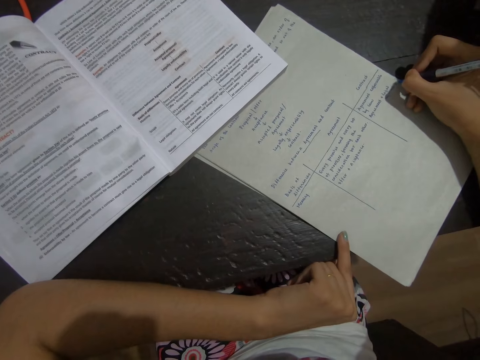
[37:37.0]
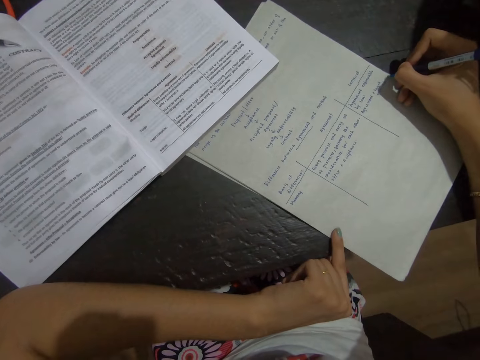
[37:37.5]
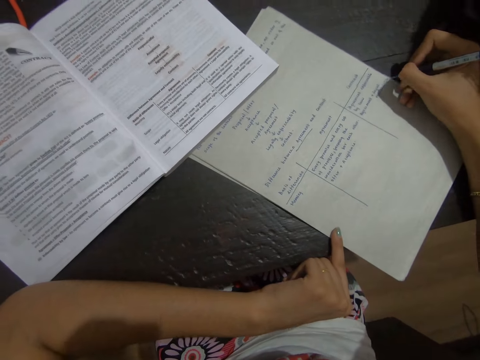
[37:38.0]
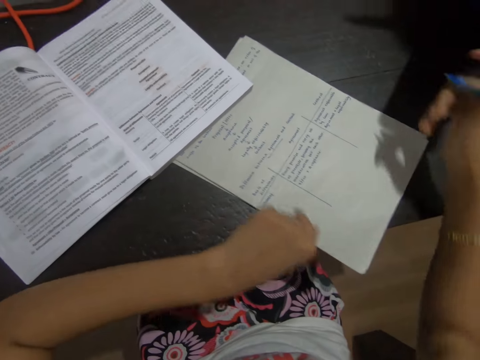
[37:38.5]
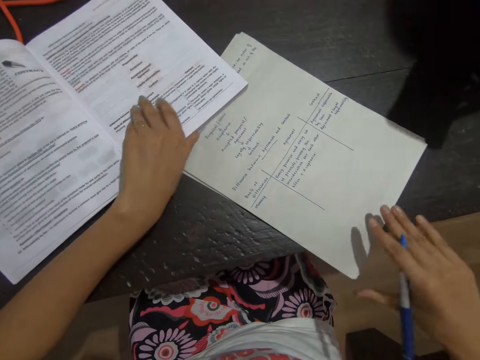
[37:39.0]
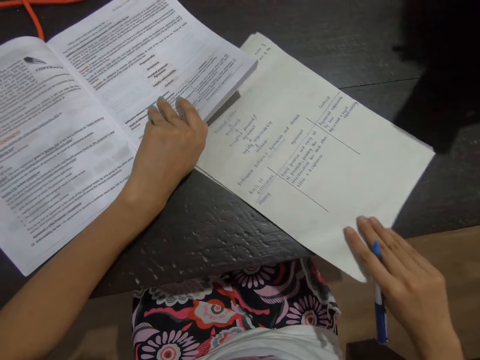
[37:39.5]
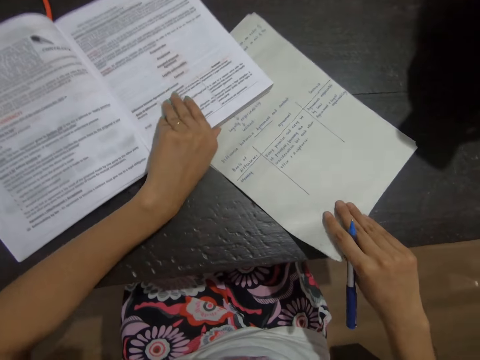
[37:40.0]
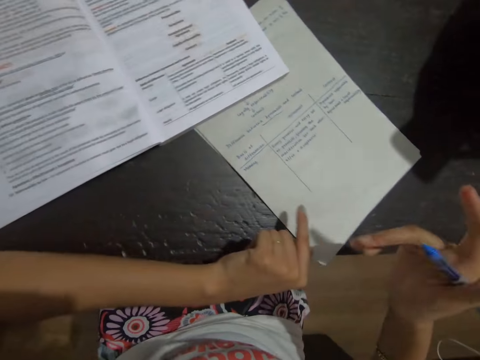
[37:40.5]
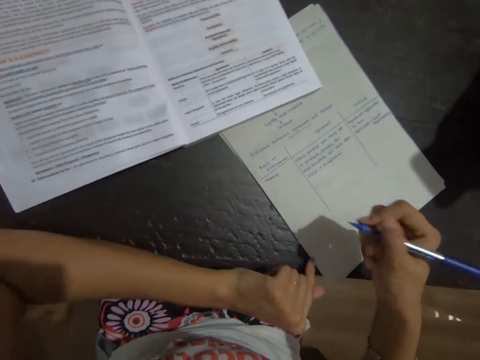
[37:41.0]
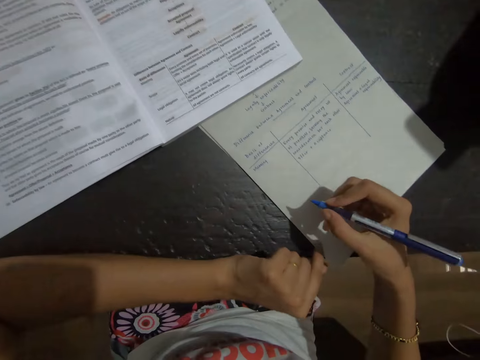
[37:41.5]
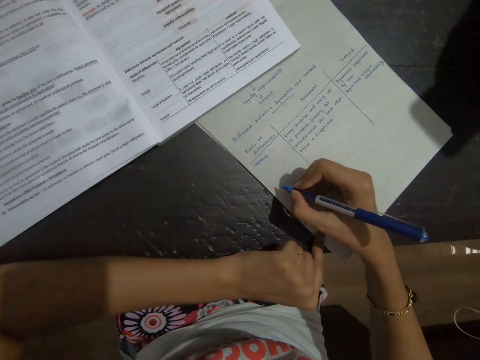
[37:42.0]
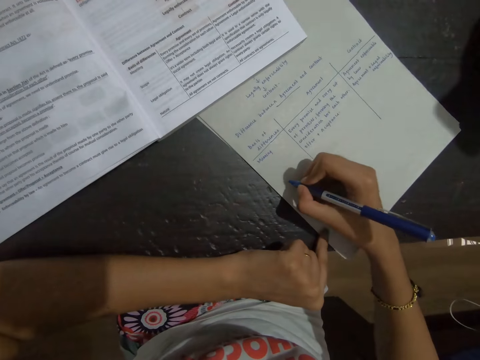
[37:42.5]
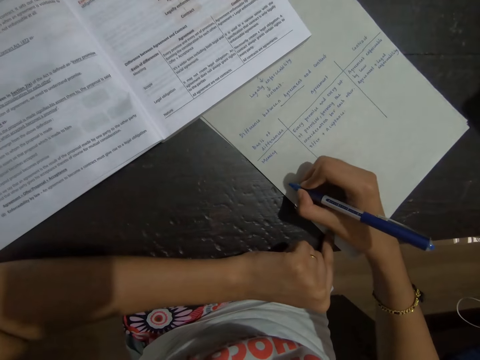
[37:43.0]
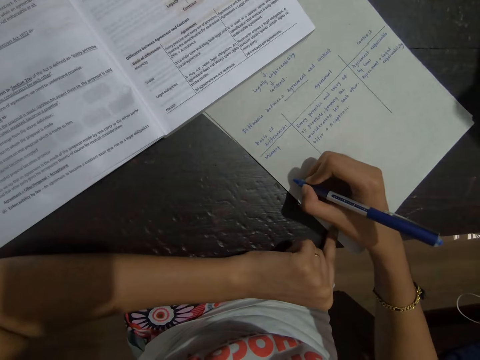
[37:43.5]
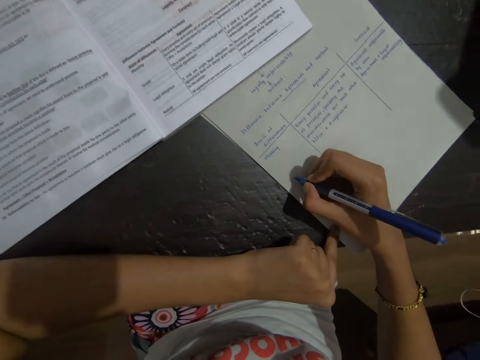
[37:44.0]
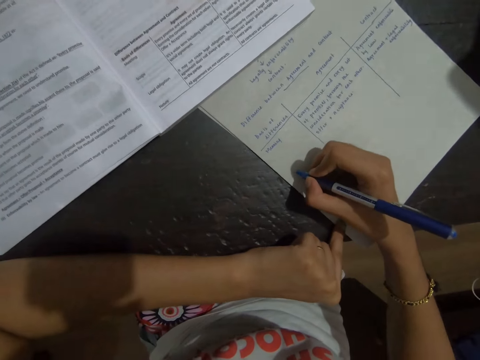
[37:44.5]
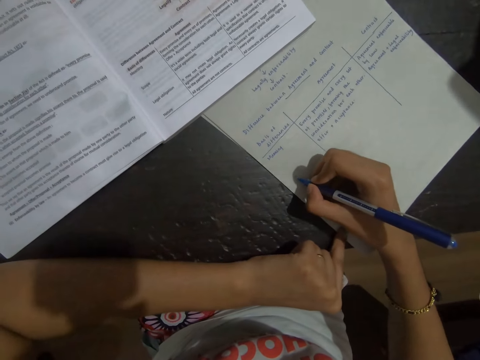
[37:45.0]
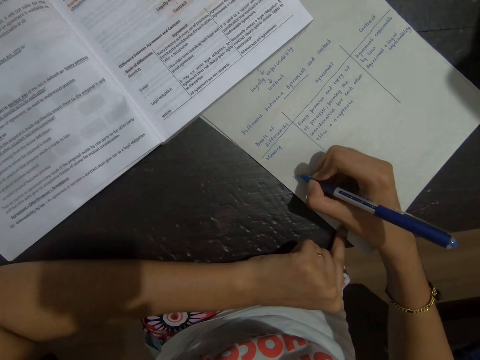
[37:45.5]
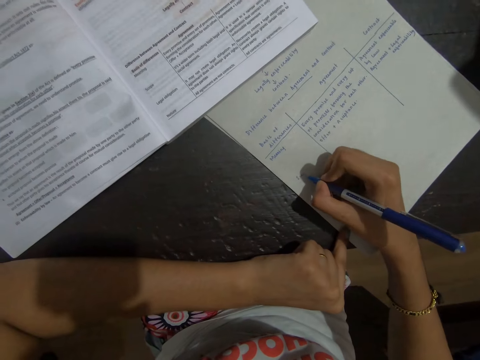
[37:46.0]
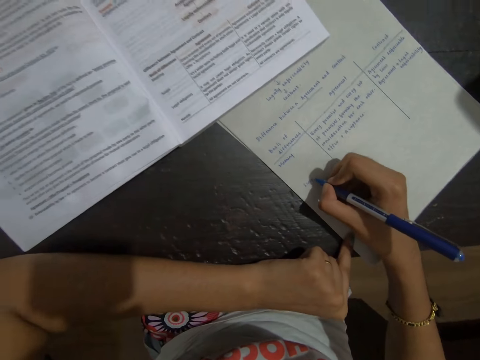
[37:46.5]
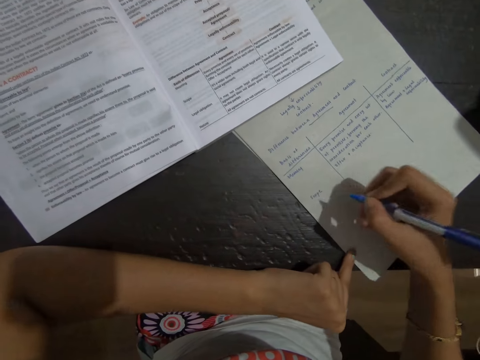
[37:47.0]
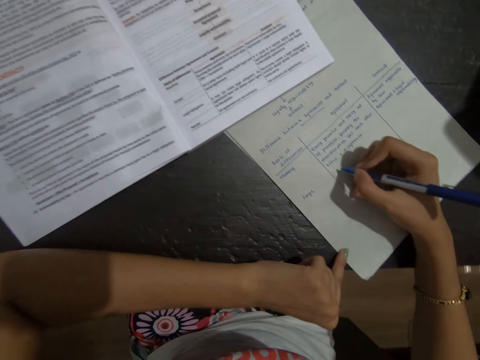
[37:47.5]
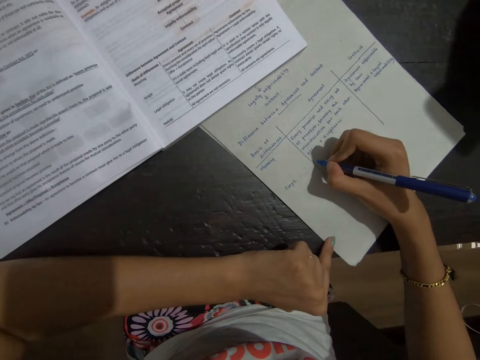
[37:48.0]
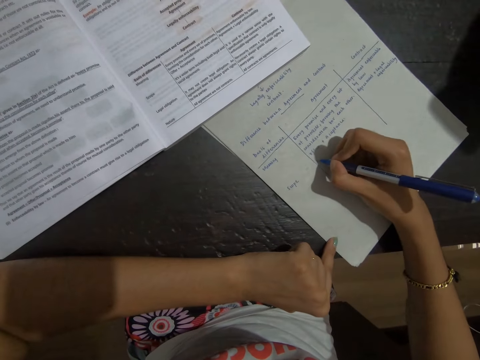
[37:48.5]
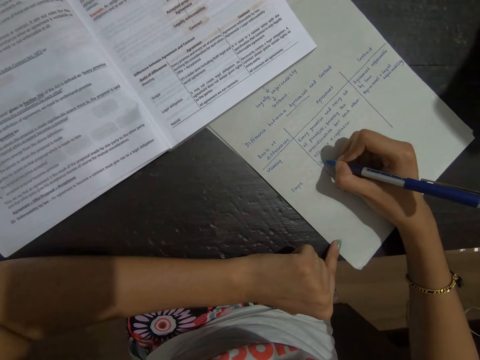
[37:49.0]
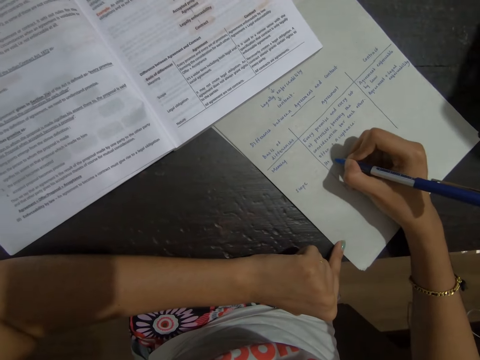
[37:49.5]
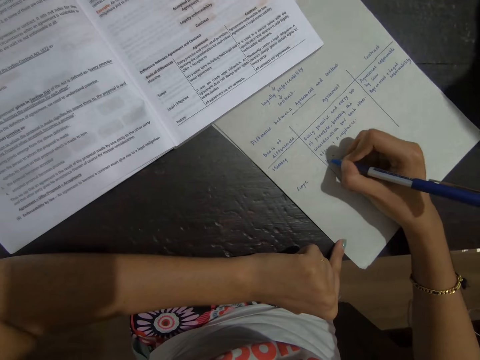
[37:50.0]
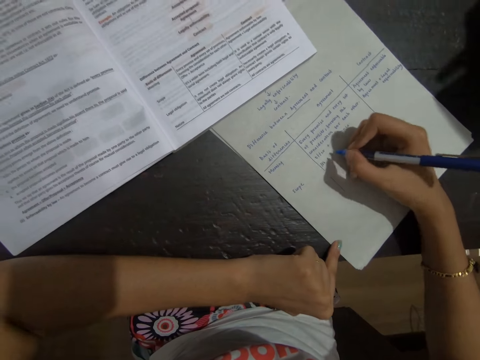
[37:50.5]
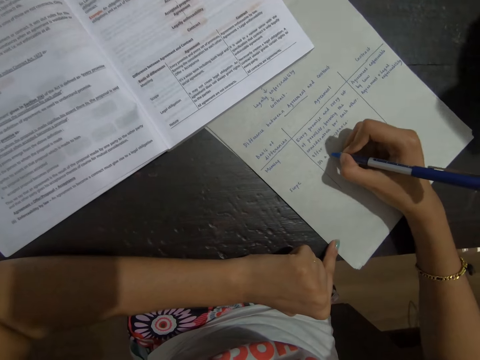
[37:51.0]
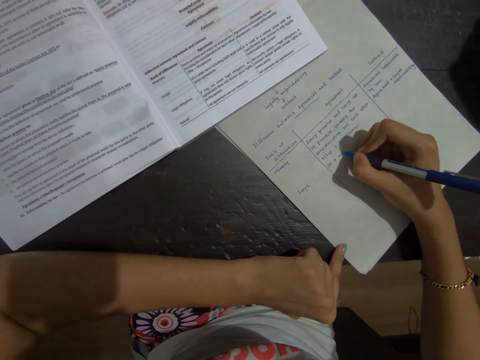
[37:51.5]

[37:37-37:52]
The camera wearer adjusts the paper with the right hand and adjusts the book with the left hand. They write on the paper.

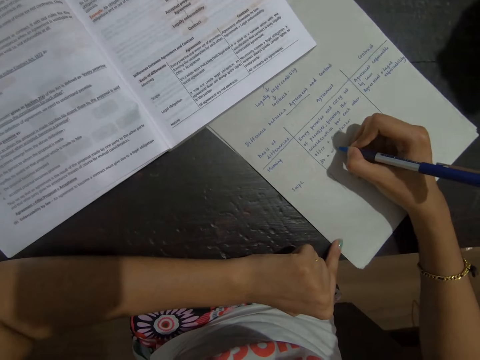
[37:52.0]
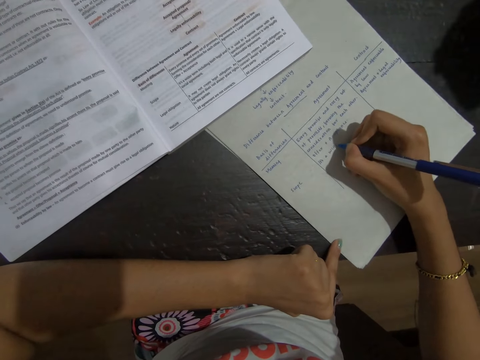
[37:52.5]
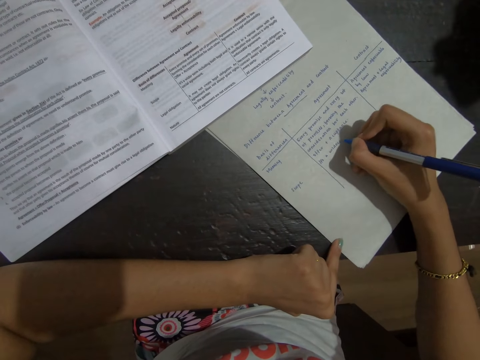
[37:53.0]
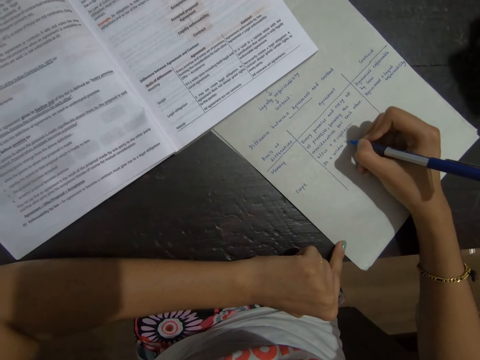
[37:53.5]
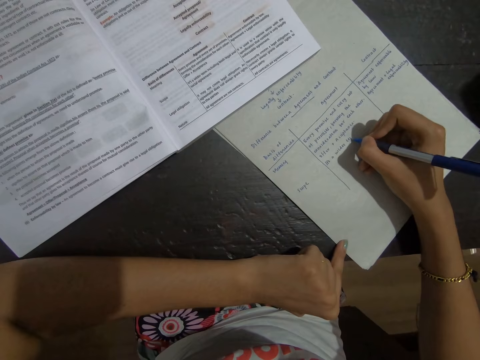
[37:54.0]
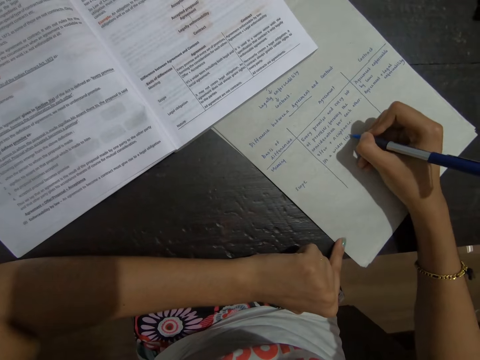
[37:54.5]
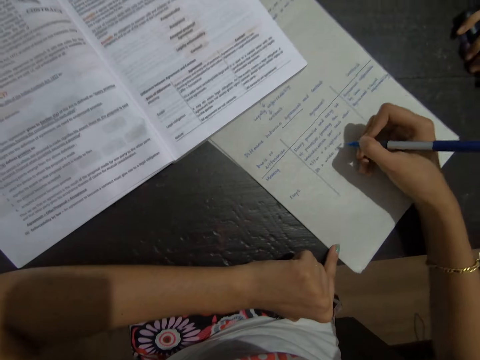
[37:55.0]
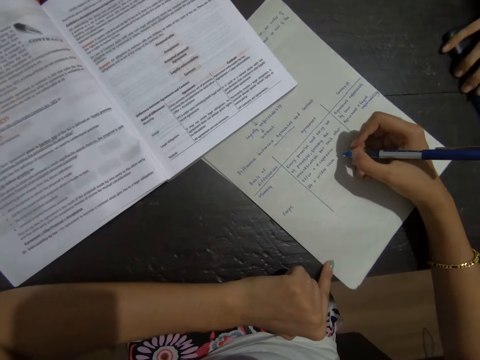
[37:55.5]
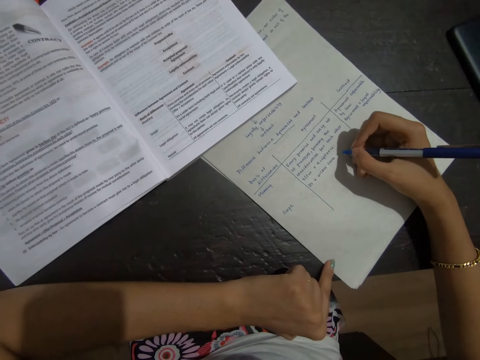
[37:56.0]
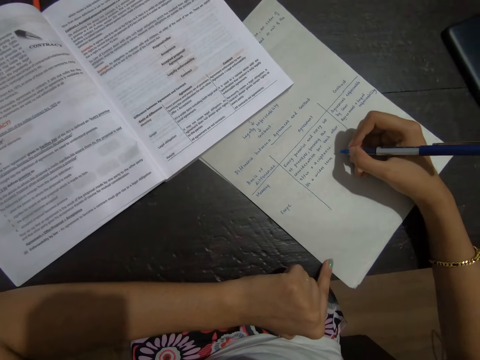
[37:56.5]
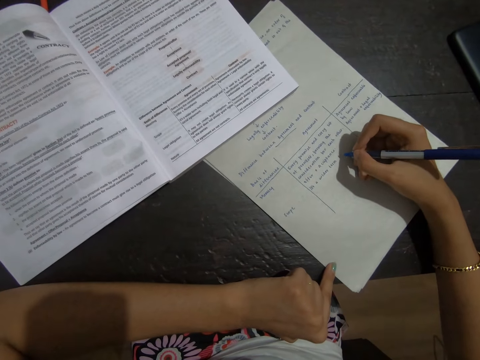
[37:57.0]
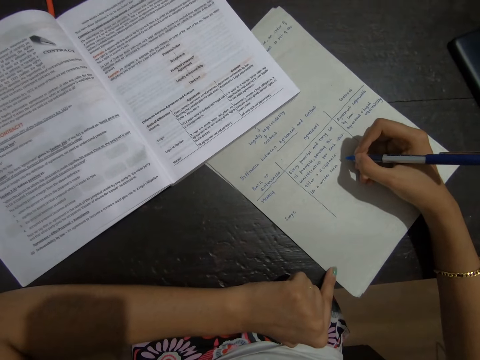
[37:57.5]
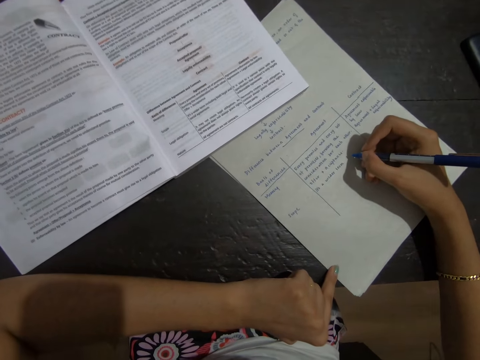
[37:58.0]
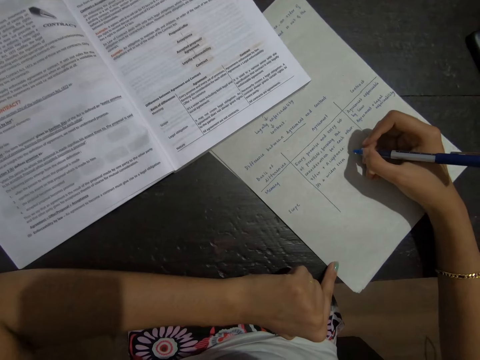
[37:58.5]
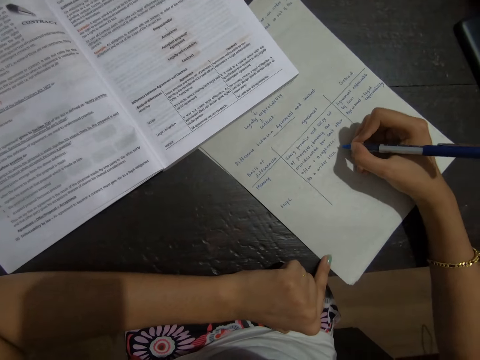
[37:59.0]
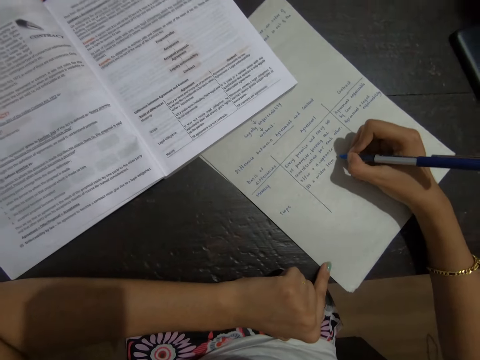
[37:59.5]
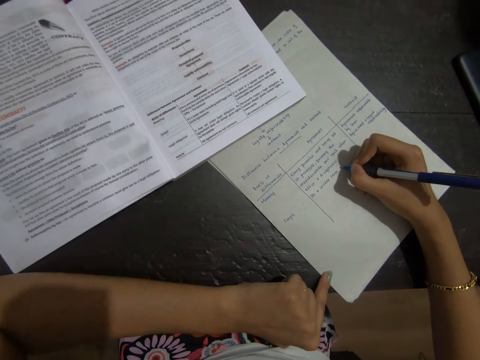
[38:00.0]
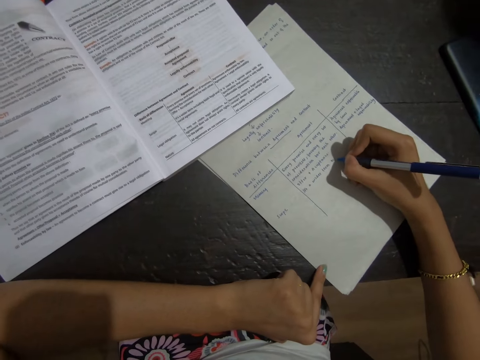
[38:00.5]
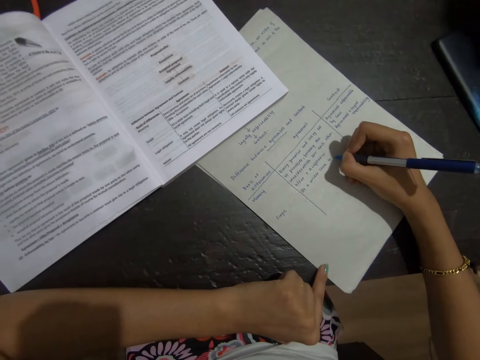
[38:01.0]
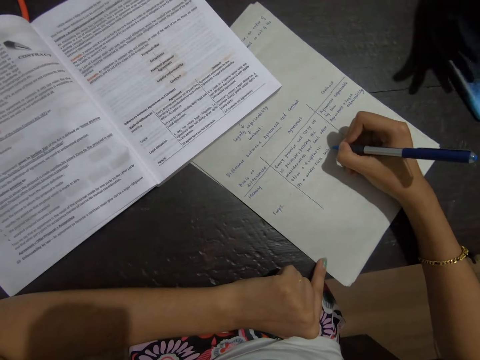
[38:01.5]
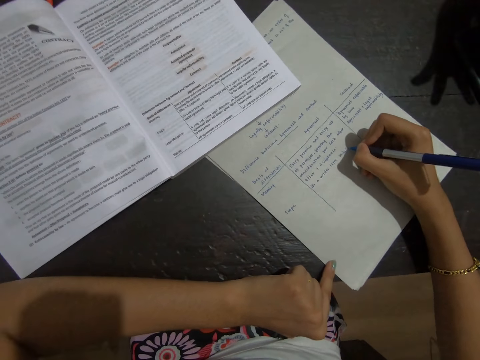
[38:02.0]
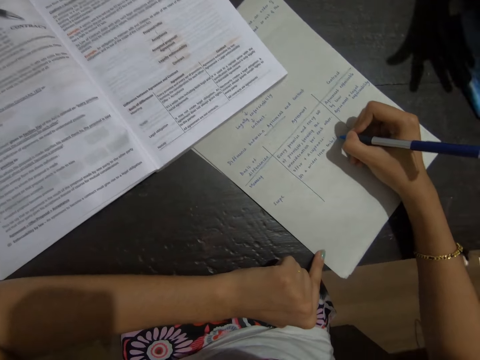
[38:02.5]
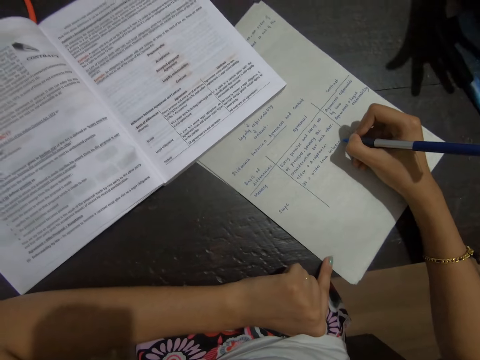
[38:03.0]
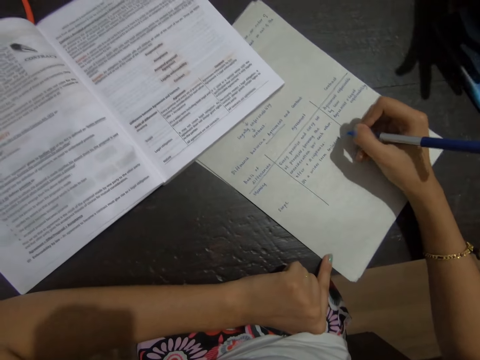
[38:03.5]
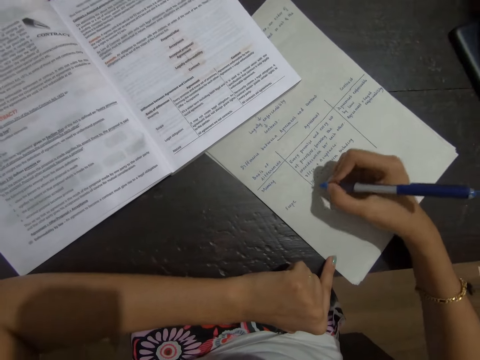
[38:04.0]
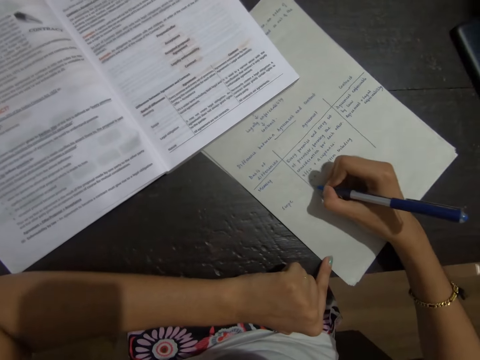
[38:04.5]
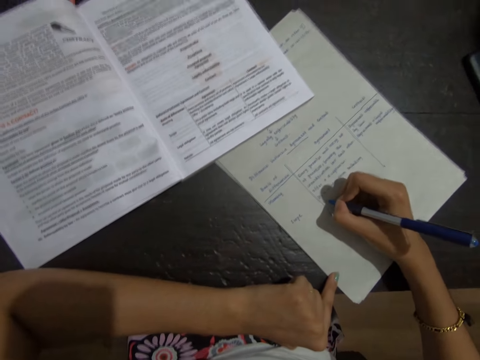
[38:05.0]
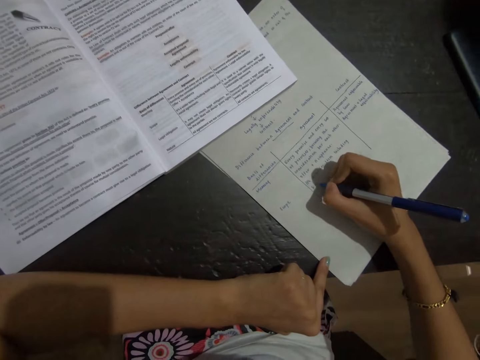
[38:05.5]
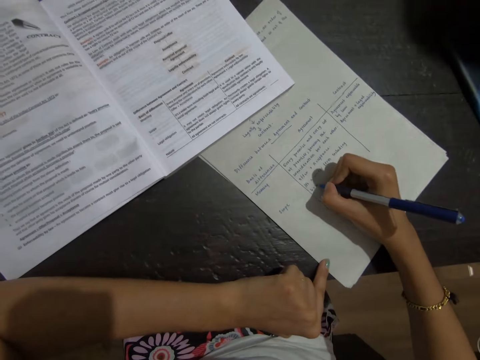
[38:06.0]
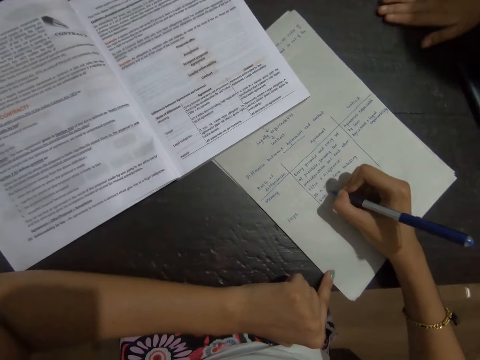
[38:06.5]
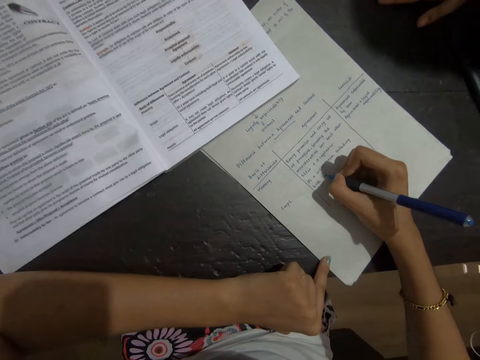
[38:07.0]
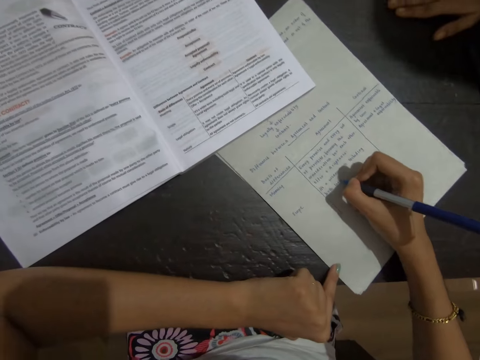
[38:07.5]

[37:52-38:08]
The camera wearer looks at the book. They write on paper.
